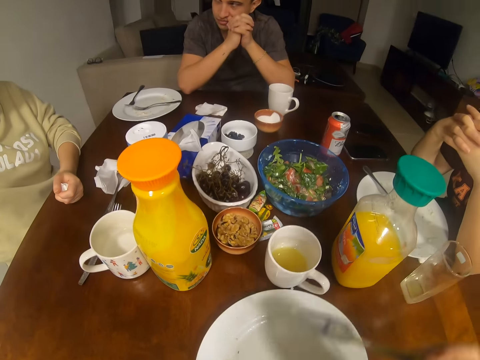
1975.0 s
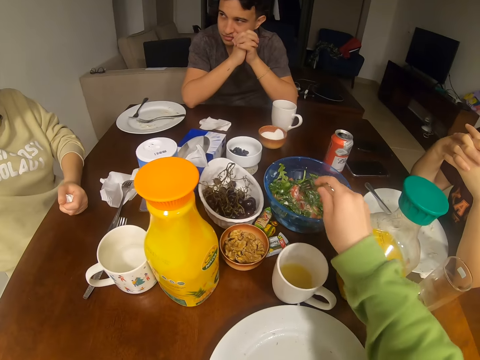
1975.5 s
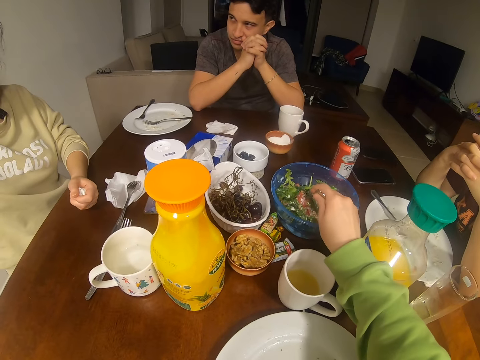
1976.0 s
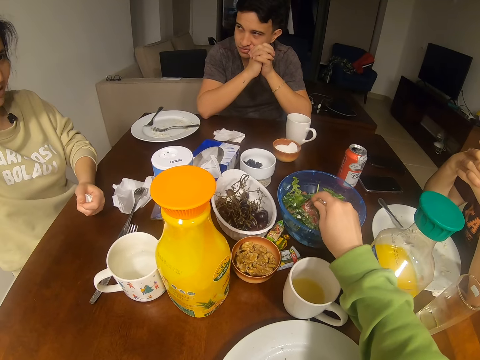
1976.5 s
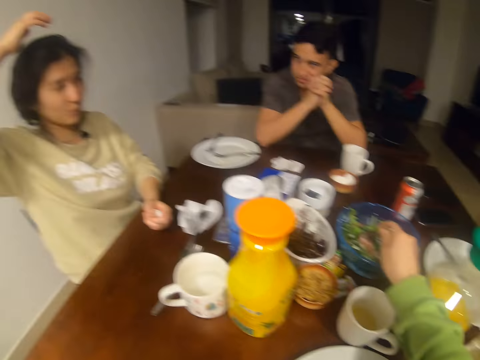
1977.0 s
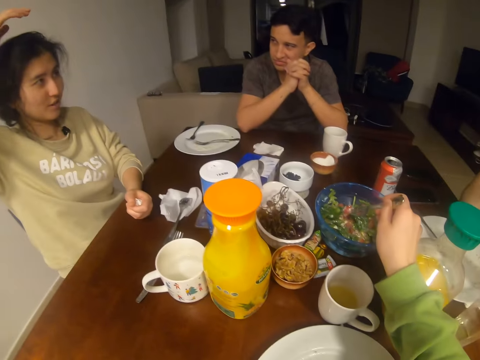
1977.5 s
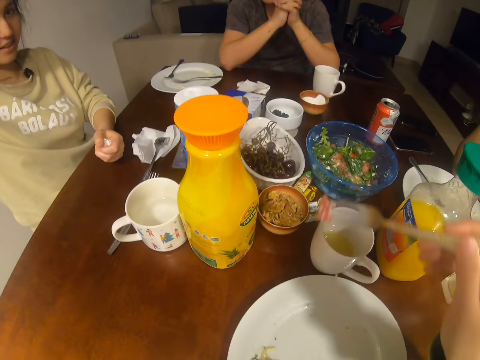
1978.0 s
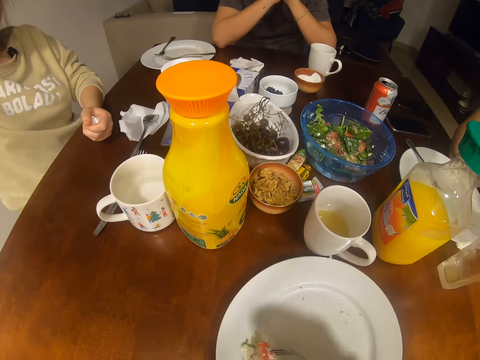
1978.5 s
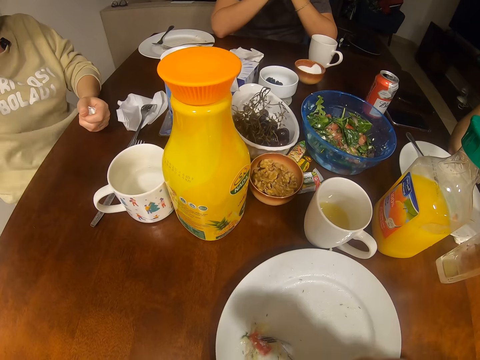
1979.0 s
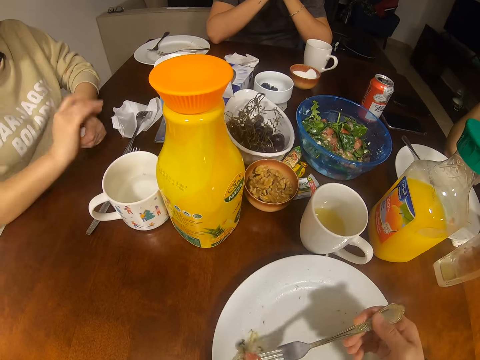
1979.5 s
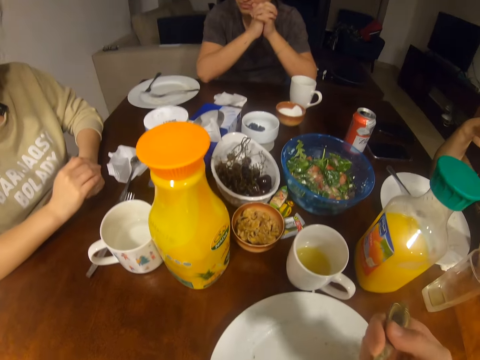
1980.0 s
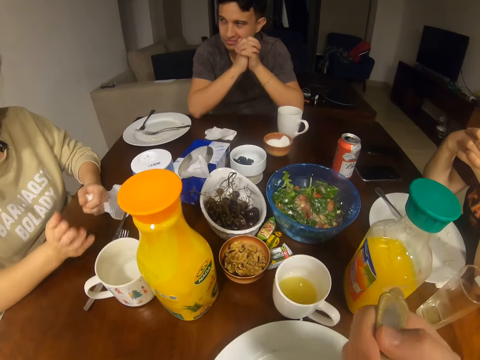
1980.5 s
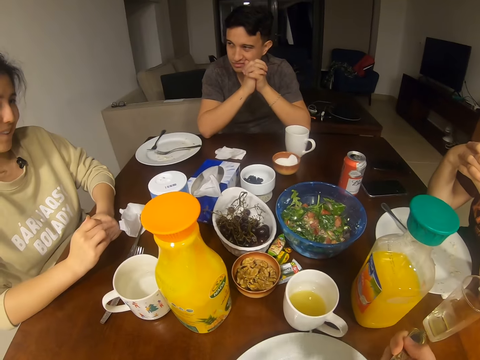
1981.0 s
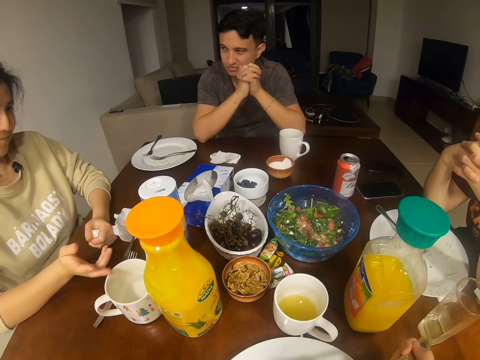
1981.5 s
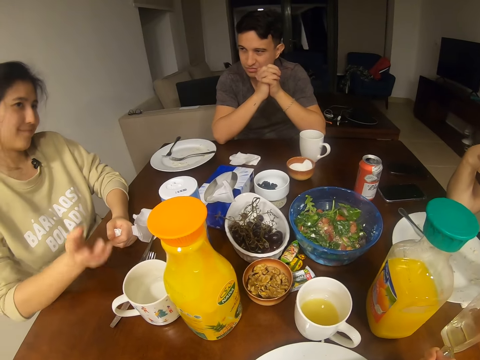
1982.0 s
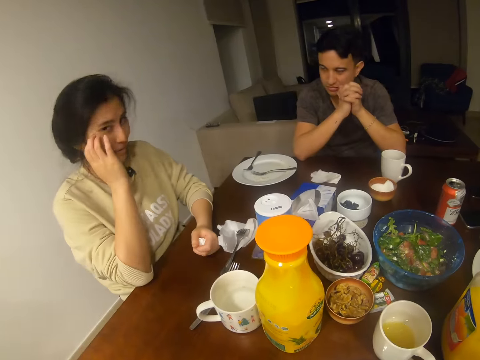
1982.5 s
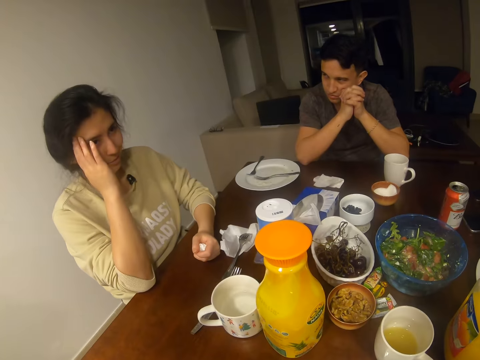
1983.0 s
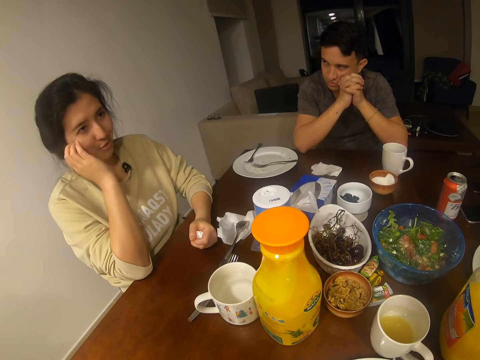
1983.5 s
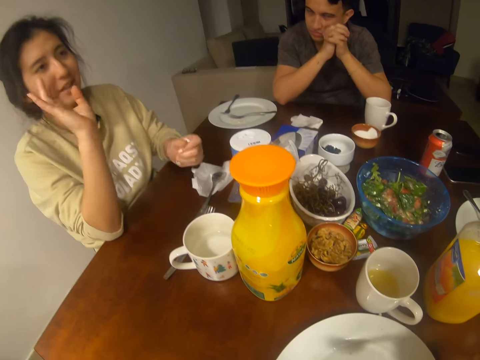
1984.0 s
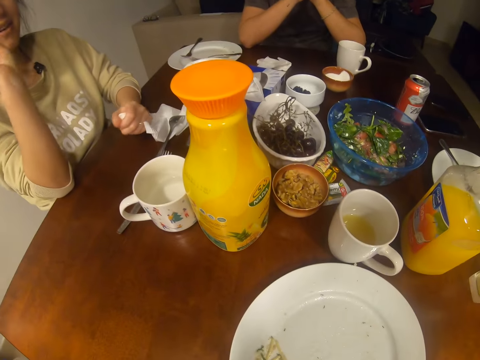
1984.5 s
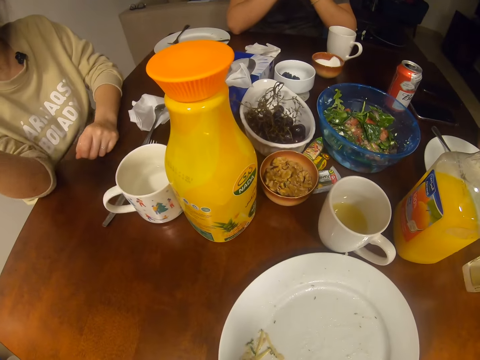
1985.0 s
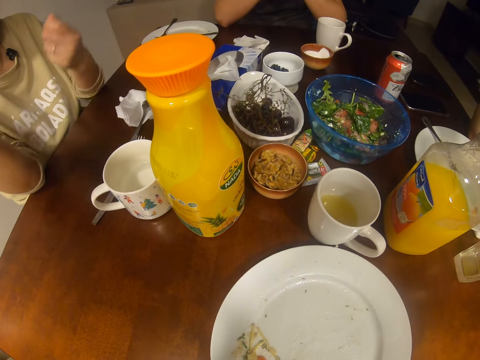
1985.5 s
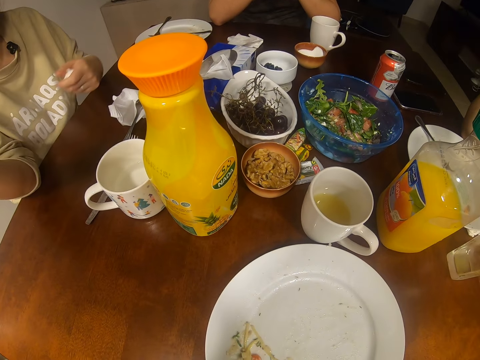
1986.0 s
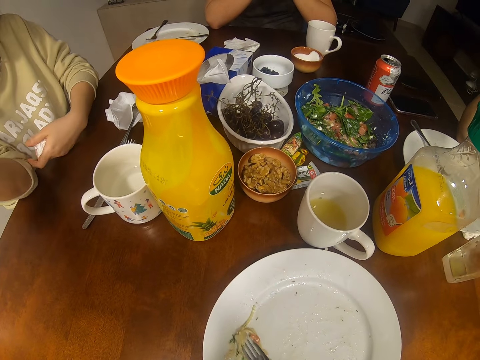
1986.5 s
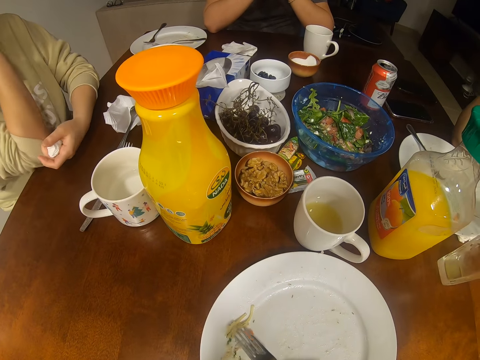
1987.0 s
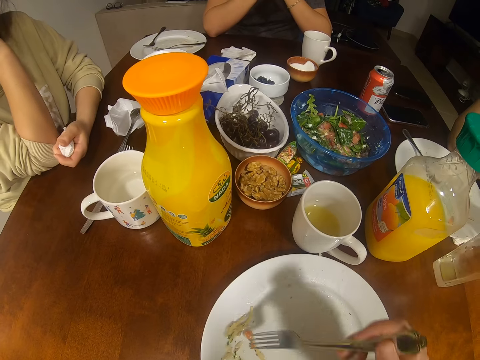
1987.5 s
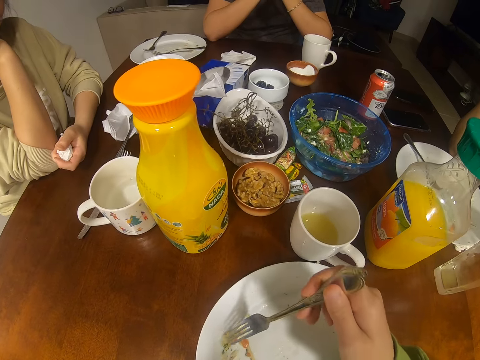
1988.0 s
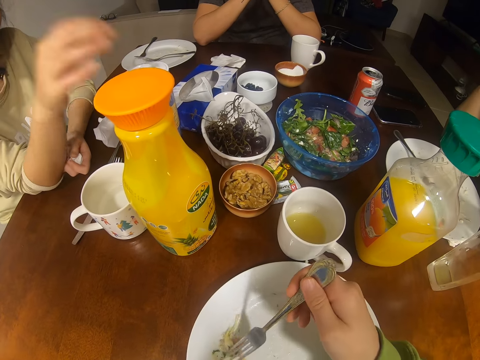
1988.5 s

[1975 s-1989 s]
A man looks at the girl. The camera wearer picks up a fruit. The girl touches the hair. The camera wearer eats the spaghetti. The girl talks to another girl. The first girl shakes hands.

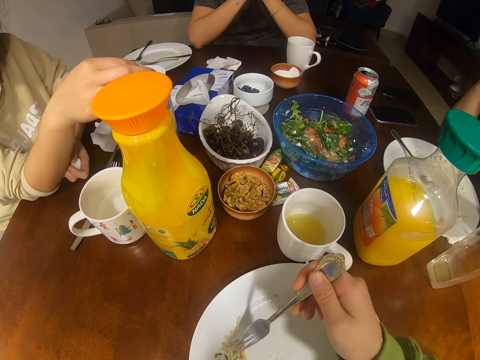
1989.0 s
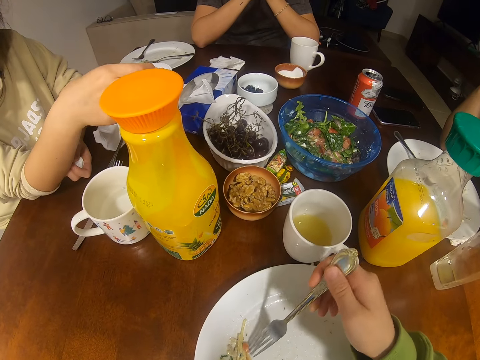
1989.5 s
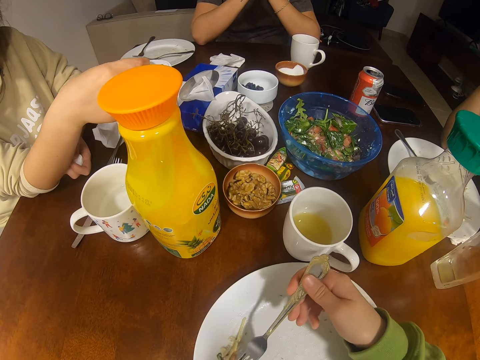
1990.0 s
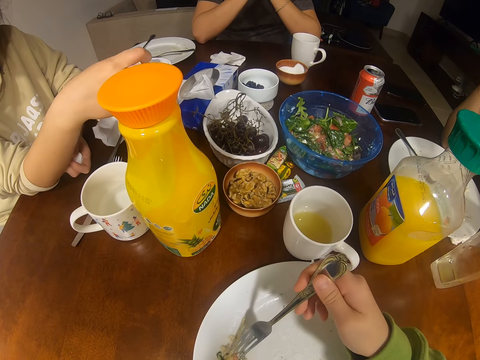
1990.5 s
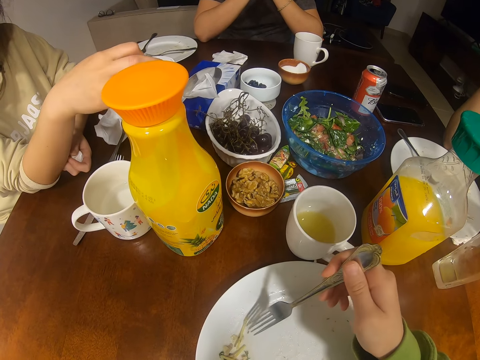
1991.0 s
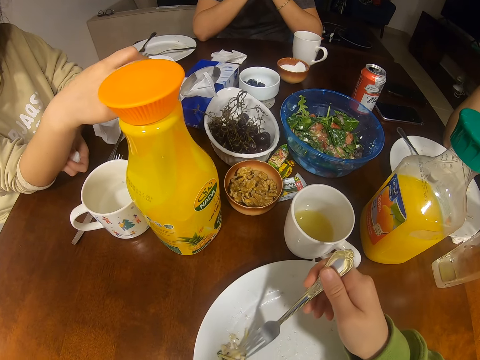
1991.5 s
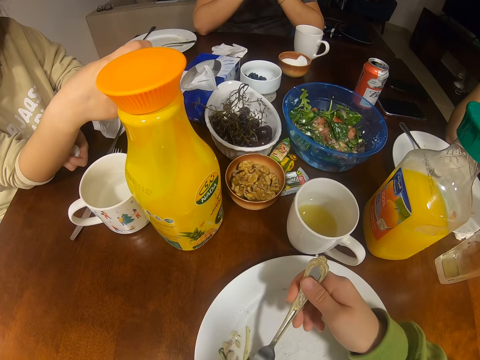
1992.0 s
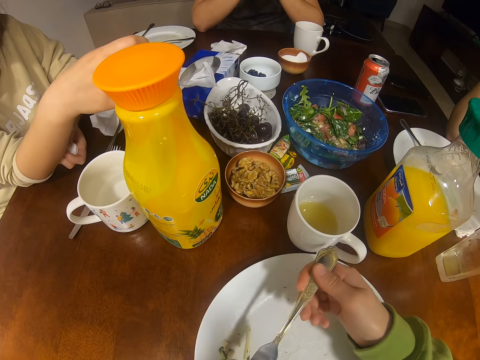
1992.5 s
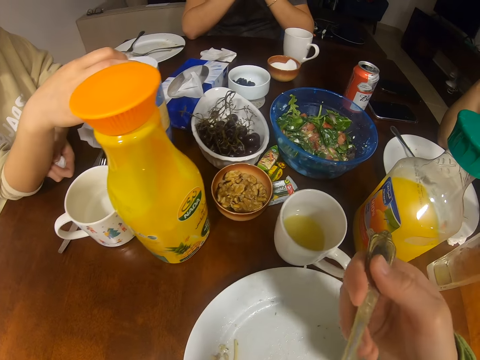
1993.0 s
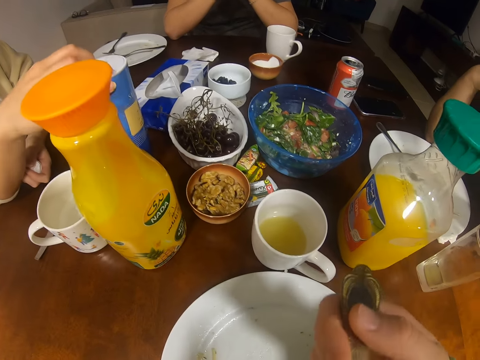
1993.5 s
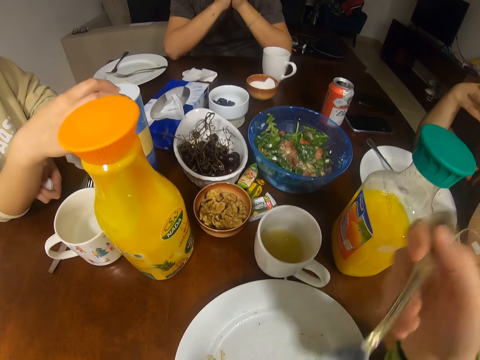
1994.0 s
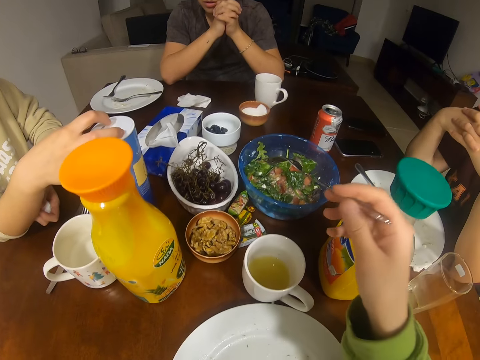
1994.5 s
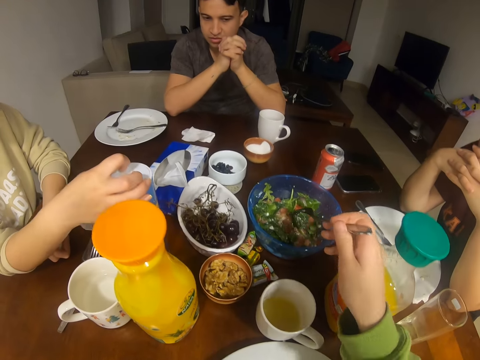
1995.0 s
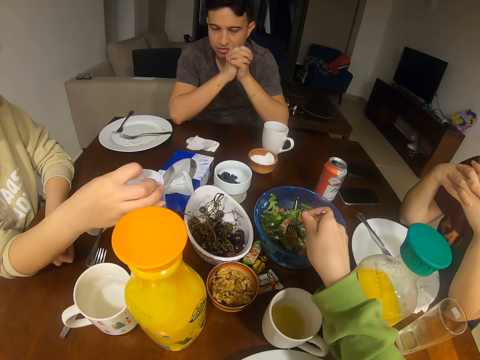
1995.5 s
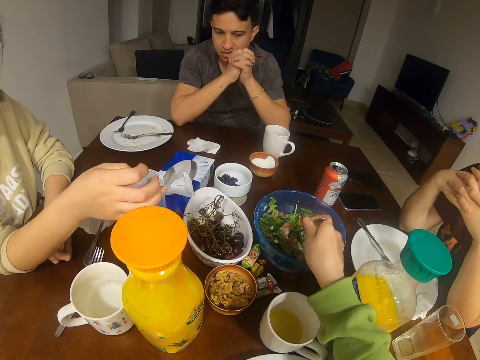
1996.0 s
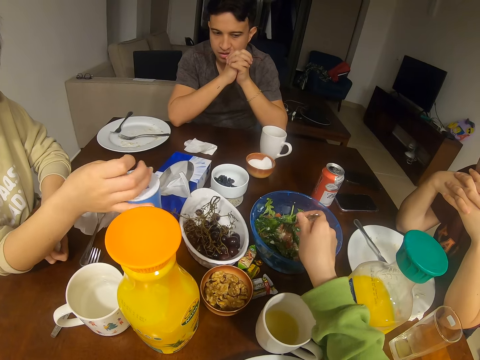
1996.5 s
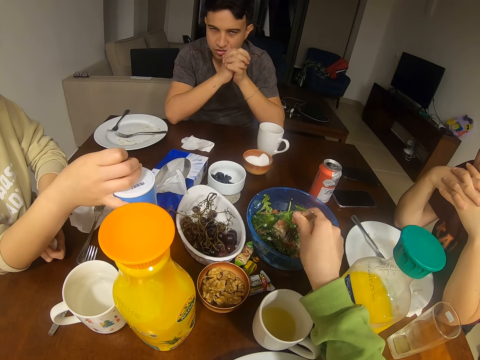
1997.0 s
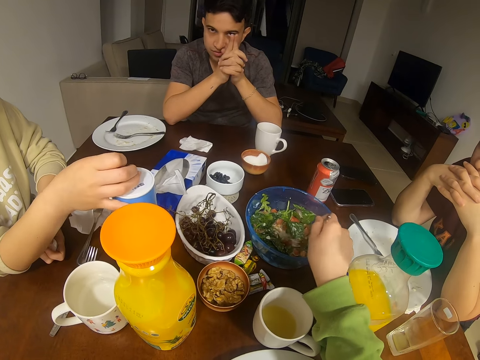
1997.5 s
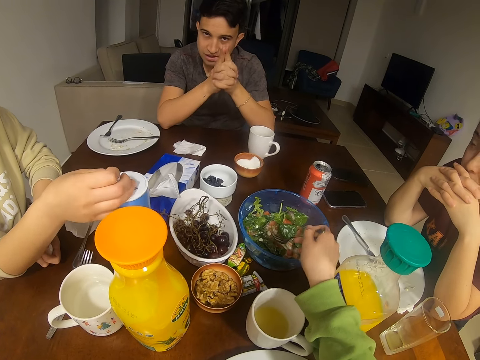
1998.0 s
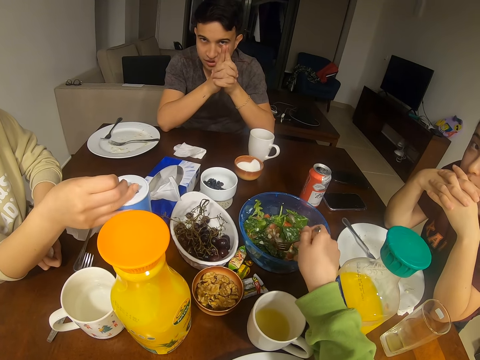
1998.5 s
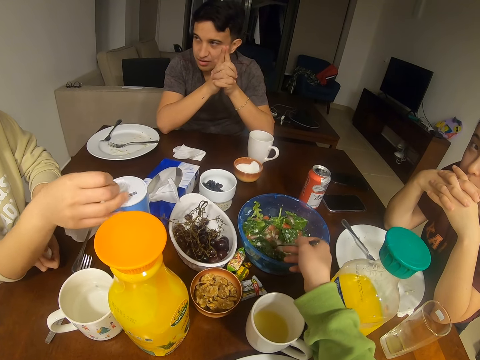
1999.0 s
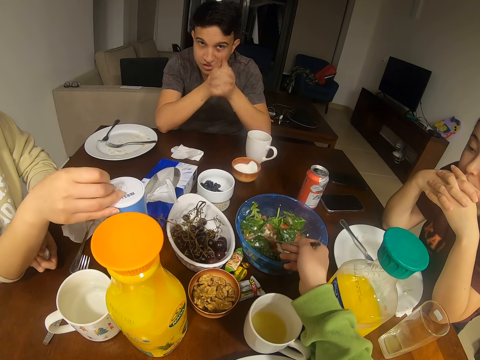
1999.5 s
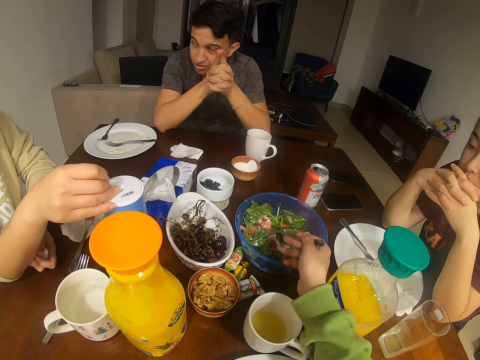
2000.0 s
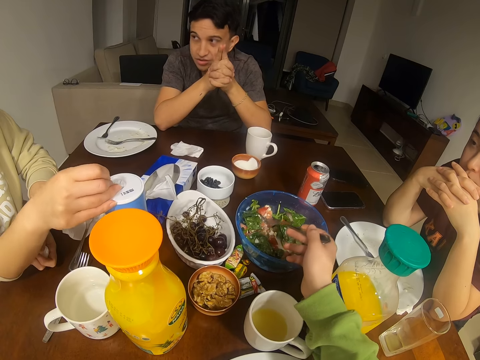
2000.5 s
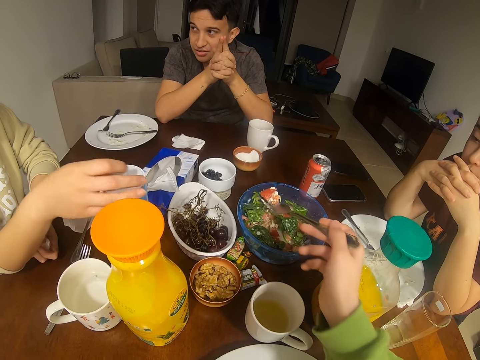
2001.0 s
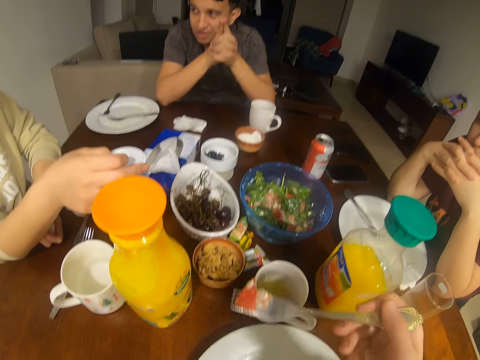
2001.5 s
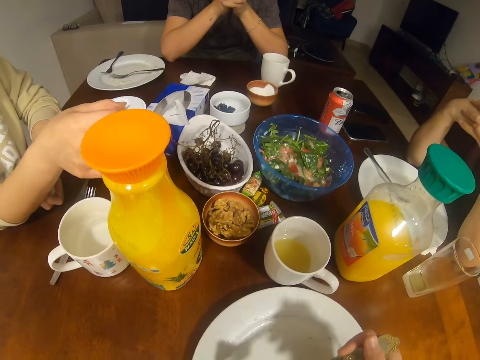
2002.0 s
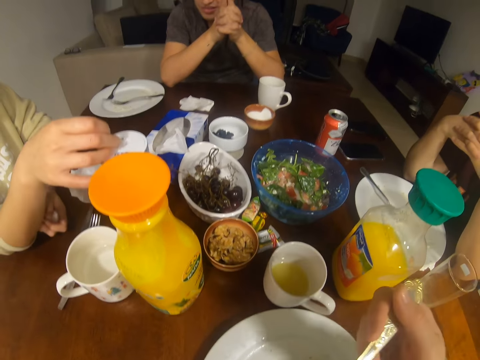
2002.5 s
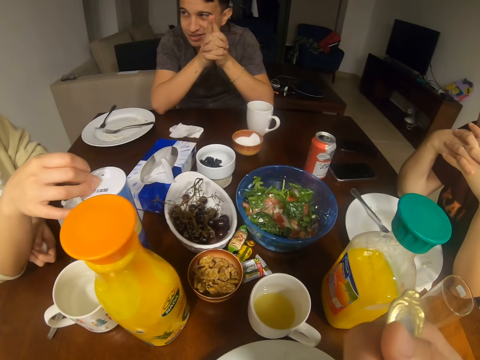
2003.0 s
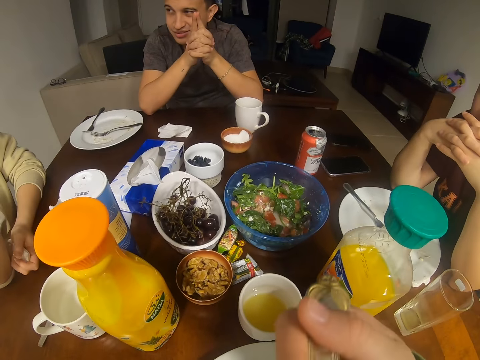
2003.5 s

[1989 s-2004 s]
A woman touches the tin of salt. The camera wearer scoops the spaghetti. They eat the spaghetti. A man converses with the camera wearer, the woman and another woman. The camera wearer scoops a fruit.
